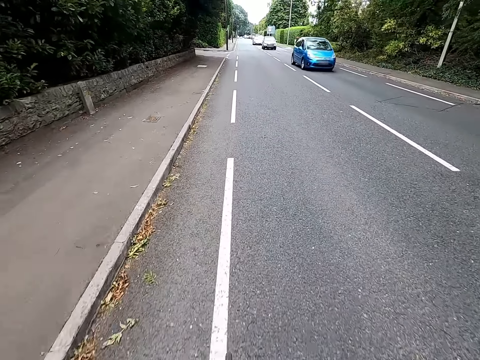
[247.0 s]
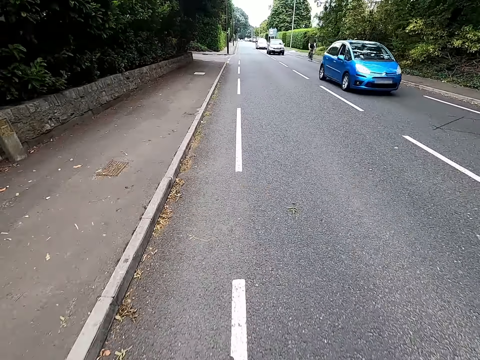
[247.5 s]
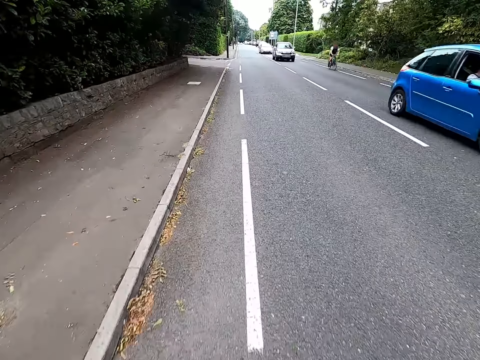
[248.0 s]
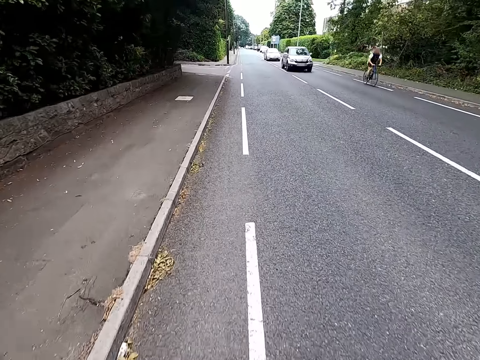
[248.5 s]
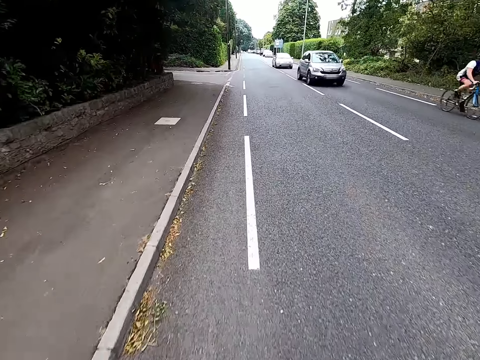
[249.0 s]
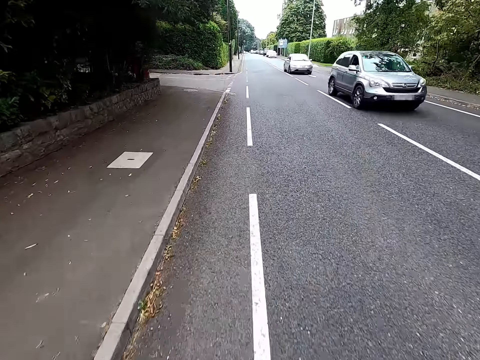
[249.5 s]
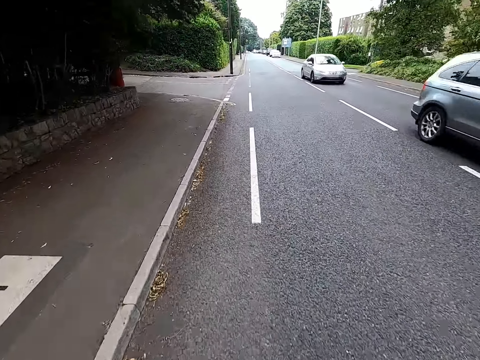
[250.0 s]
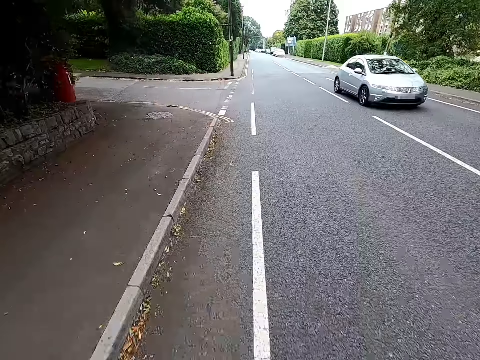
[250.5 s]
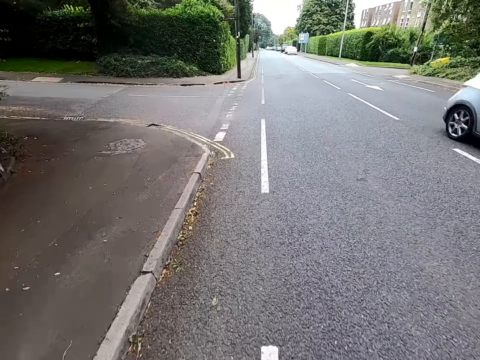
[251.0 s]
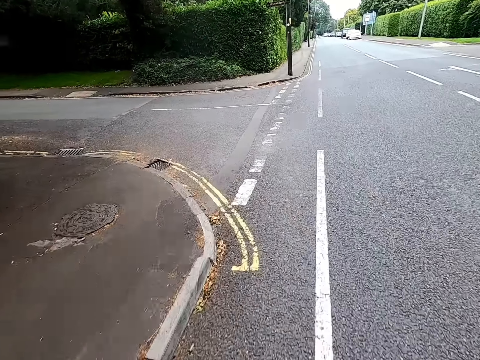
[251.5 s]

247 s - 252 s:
A man cycles. The camera wearer cycles.

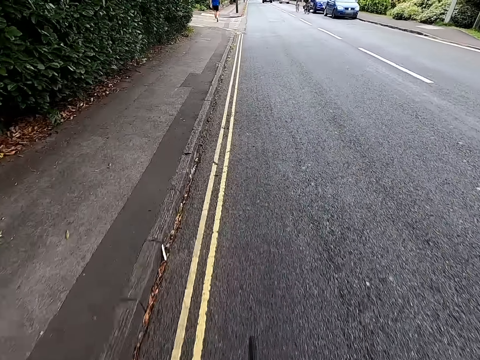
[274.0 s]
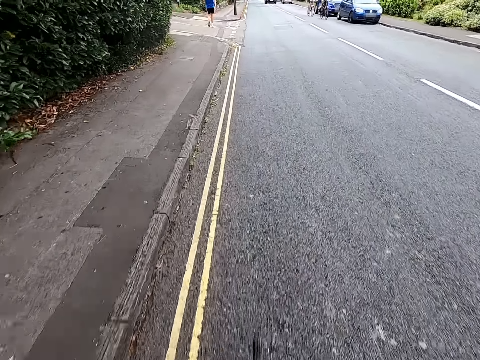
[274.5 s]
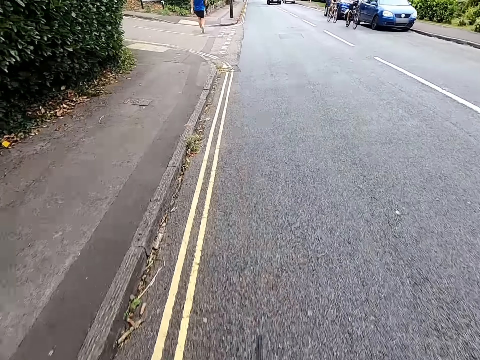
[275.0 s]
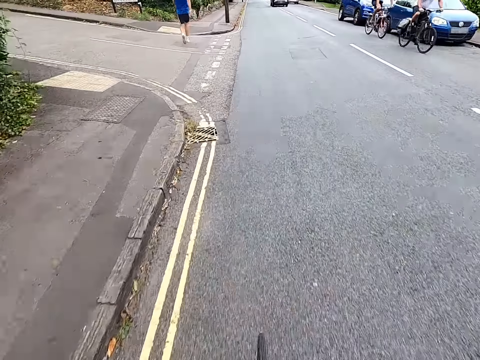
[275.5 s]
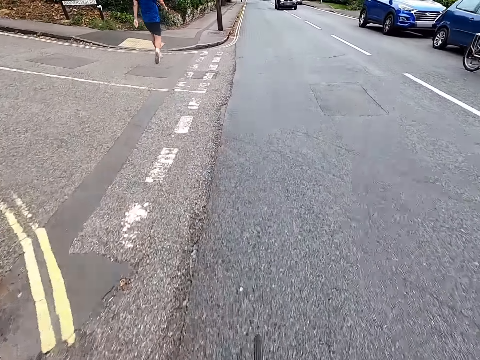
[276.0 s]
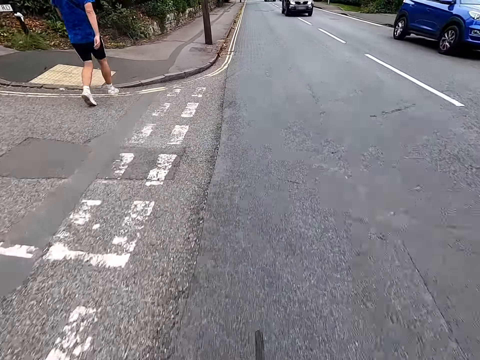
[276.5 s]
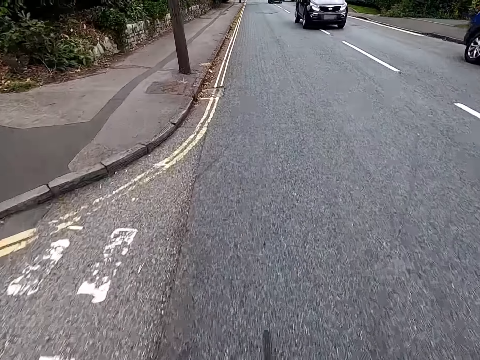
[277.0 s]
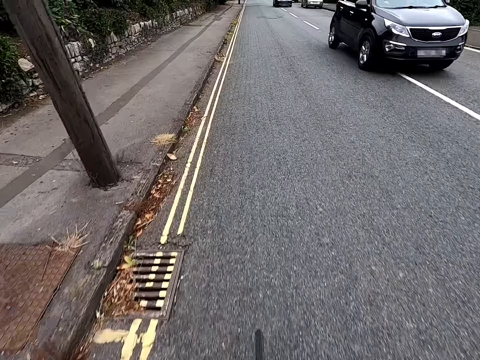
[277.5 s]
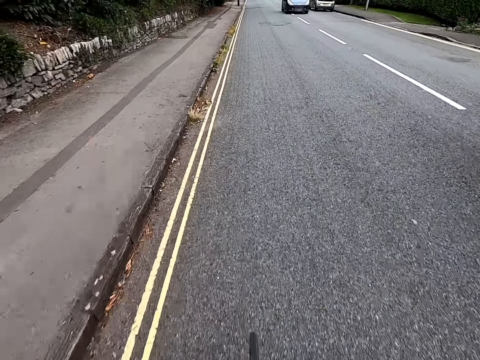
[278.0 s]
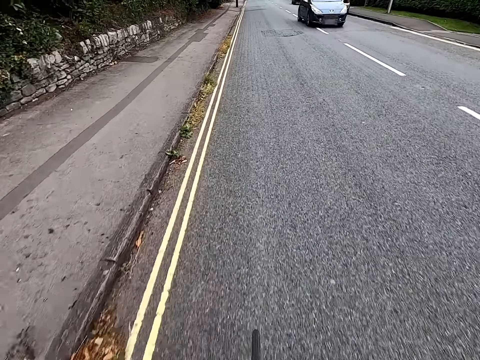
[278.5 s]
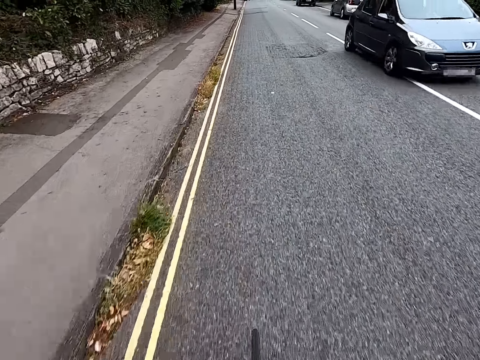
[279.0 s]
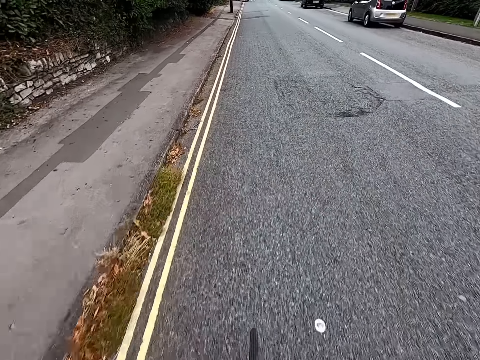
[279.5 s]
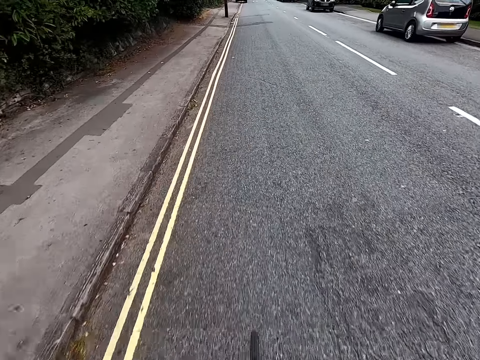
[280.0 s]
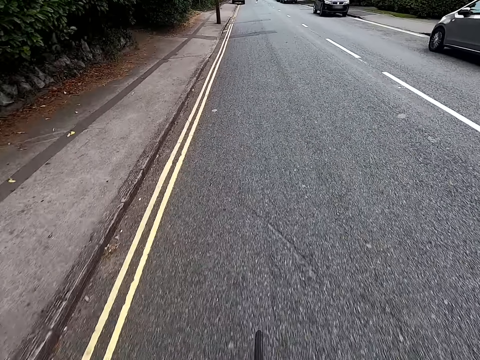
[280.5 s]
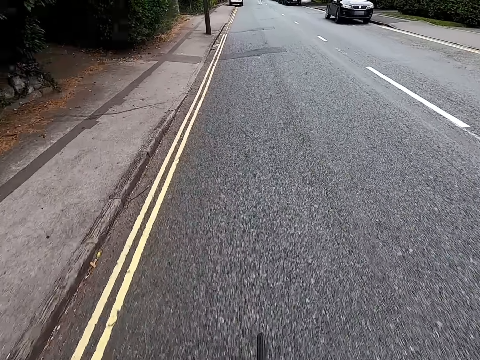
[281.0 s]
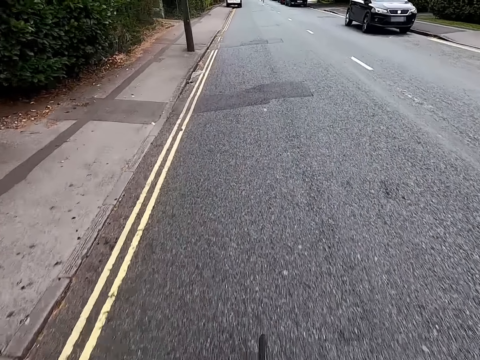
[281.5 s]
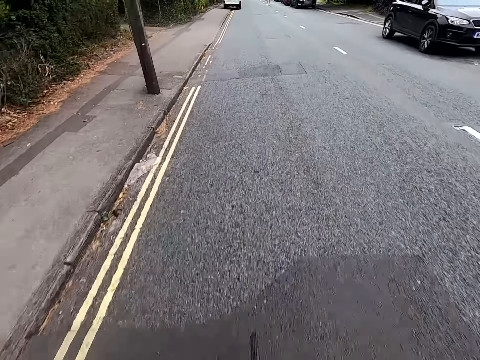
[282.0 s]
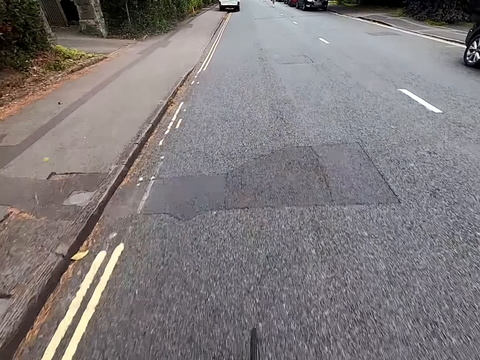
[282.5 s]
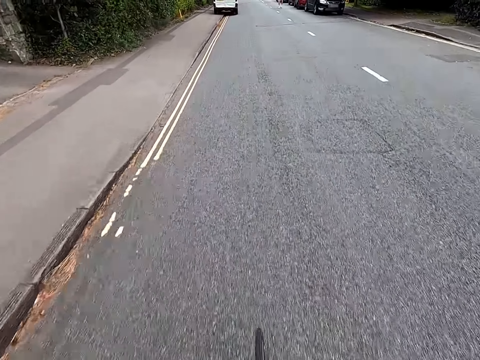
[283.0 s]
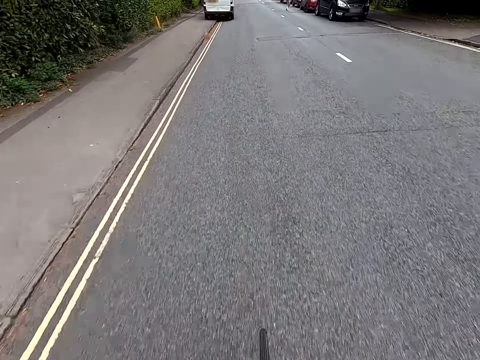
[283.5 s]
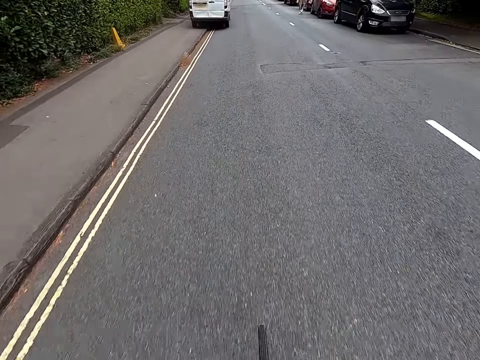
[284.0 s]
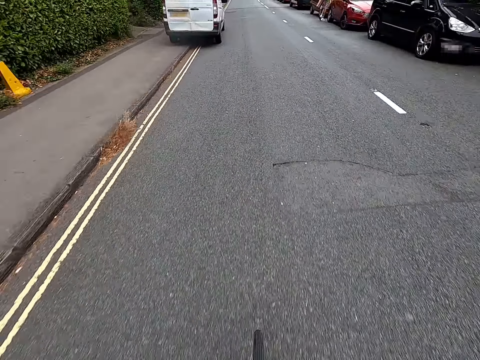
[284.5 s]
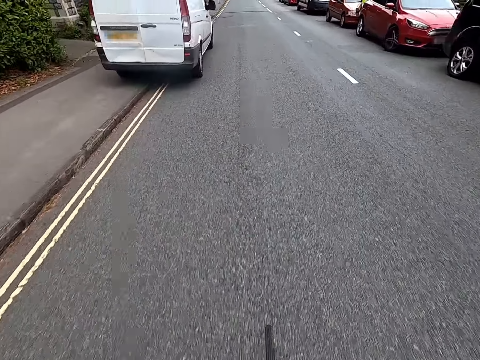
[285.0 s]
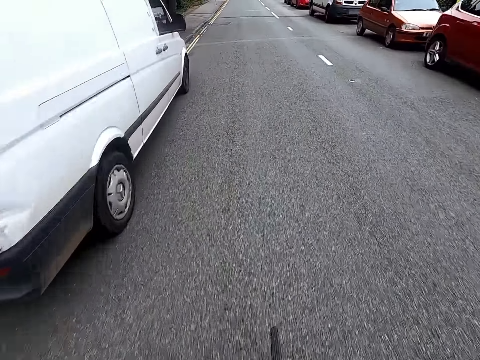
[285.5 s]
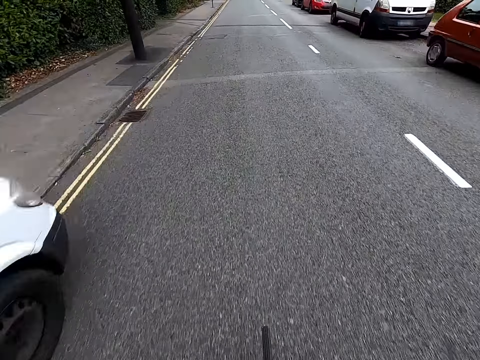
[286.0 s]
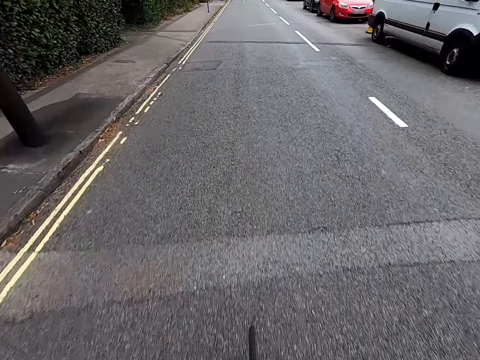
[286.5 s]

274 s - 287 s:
A man walks. The camera wearer cycles.

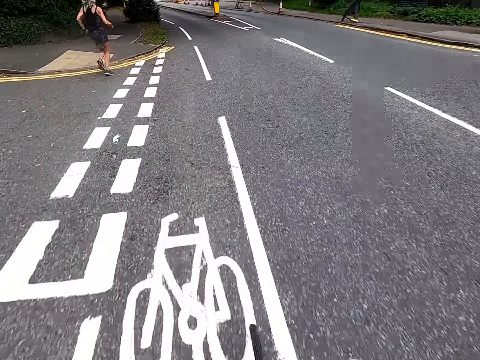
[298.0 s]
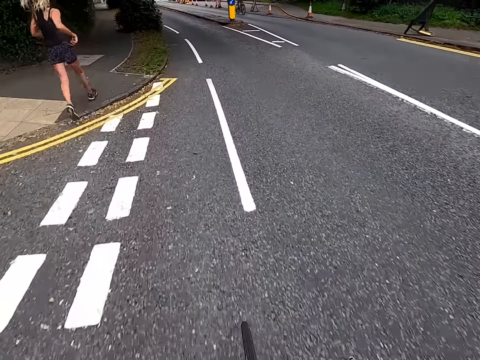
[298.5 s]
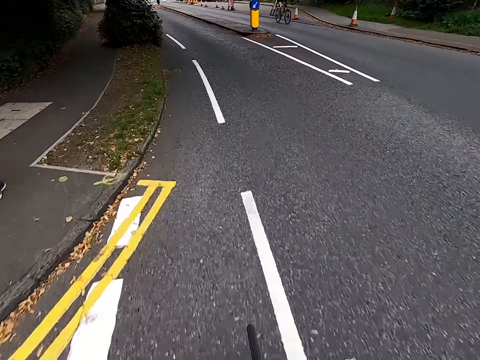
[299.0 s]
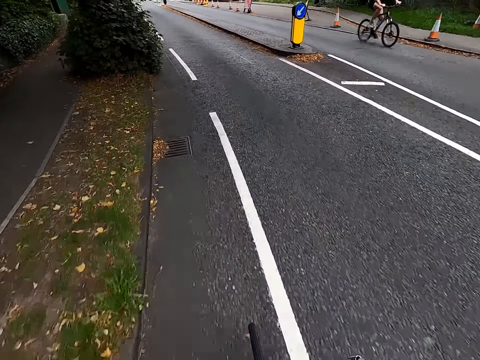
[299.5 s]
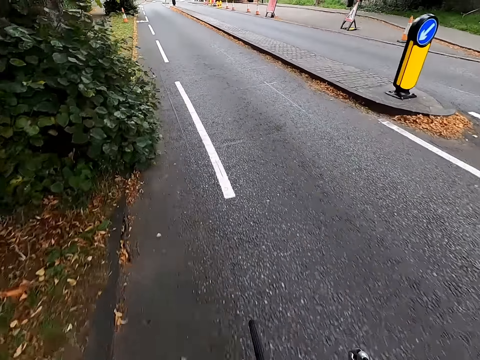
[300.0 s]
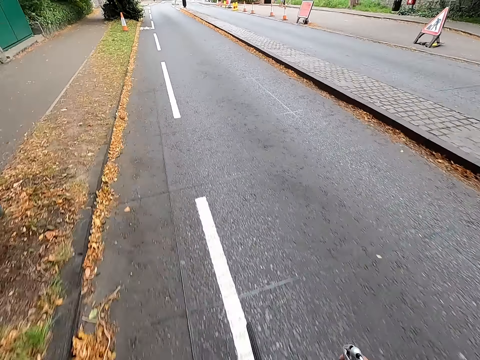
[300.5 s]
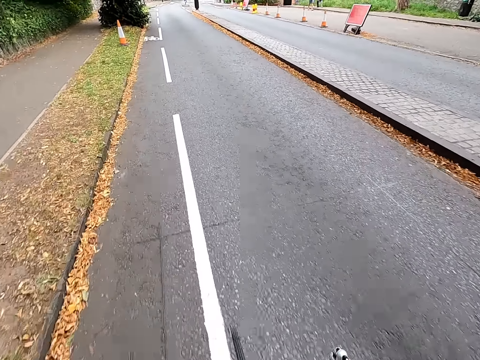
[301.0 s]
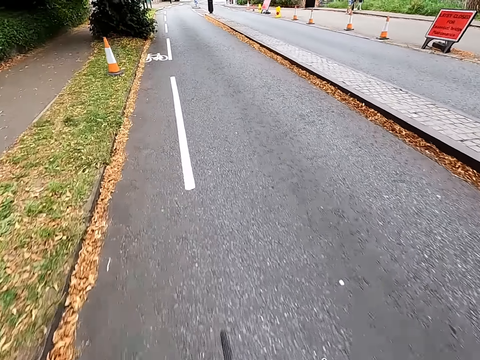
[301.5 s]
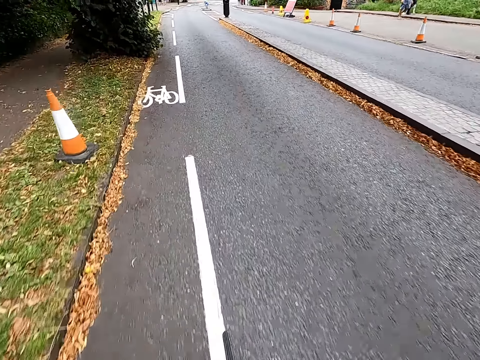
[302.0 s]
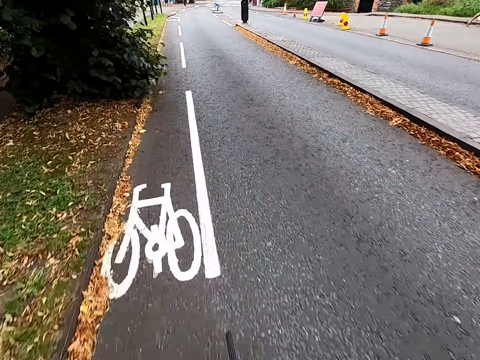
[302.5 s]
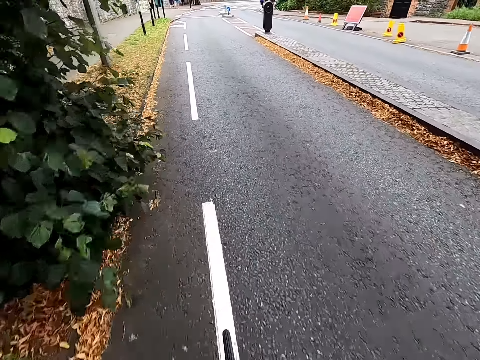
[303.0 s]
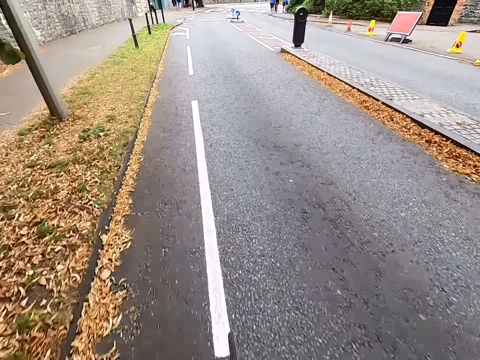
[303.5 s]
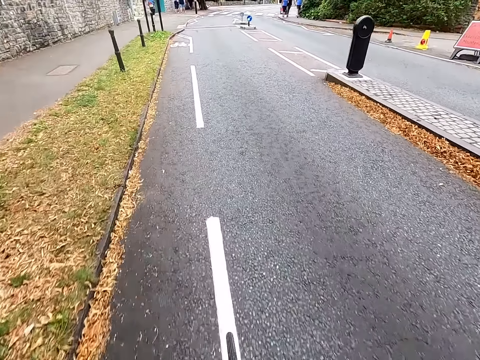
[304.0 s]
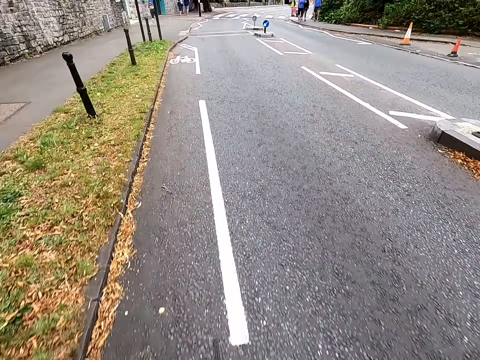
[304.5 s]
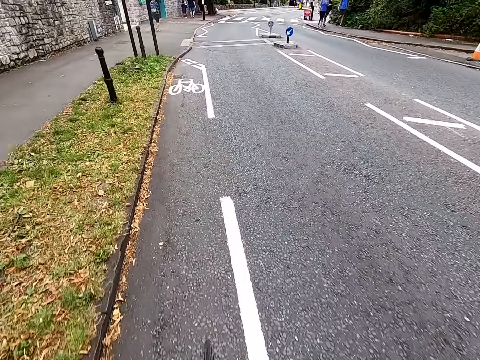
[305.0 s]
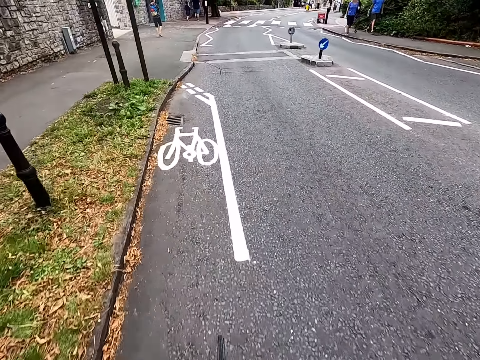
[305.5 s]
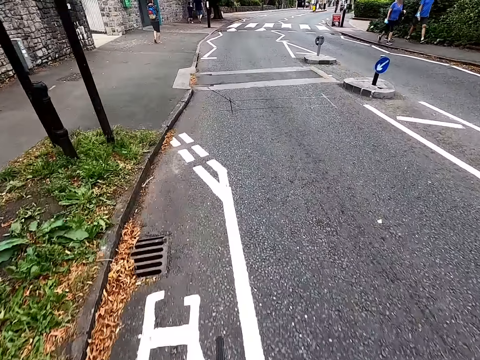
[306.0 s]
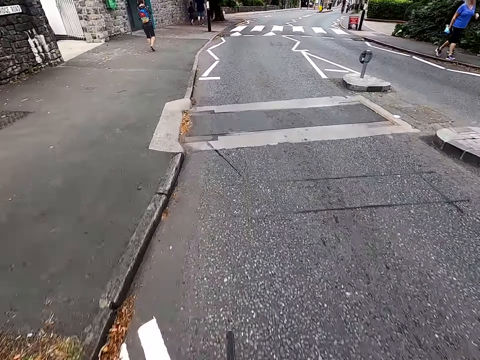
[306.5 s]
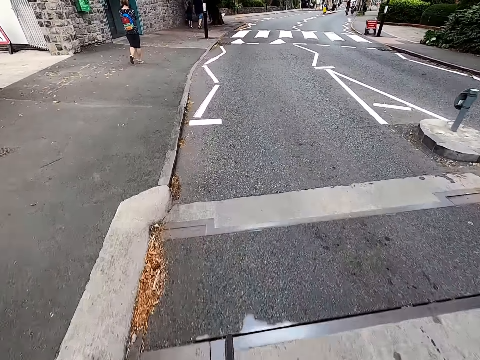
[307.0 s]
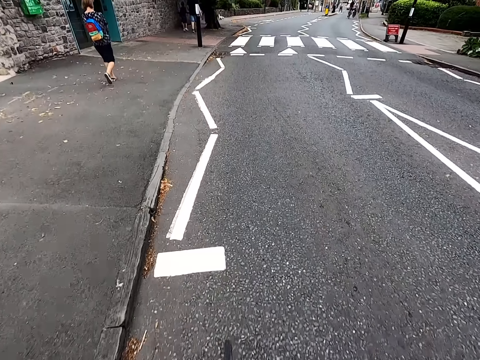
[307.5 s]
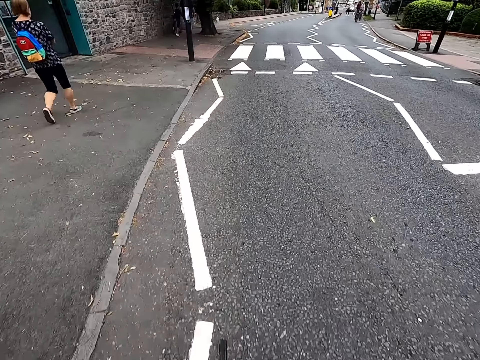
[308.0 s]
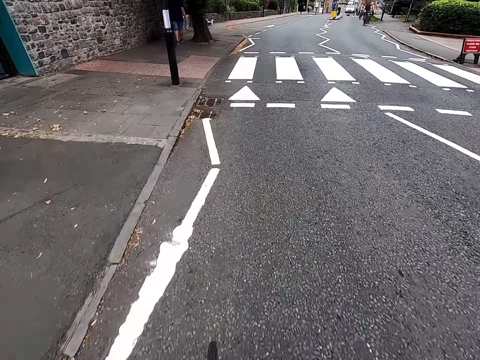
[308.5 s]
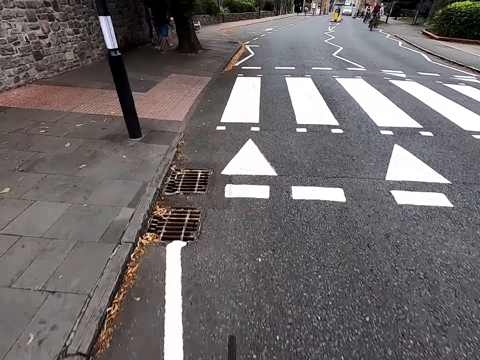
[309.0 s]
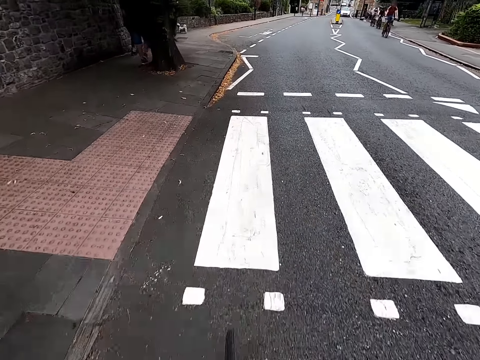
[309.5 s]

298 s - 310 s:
A woman runs. The camera wearer rides a bicycle. A man walks. Another man walks. A third man walks. The camera wearer cycles.
